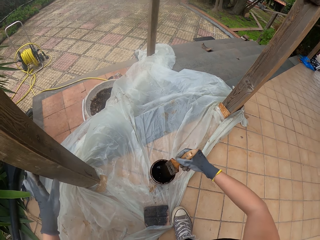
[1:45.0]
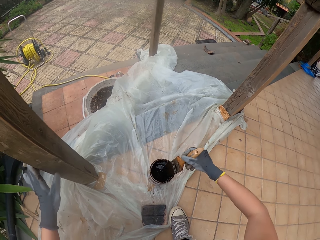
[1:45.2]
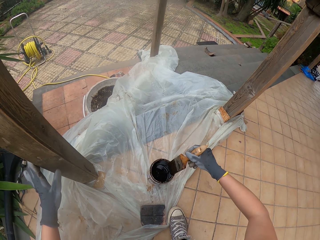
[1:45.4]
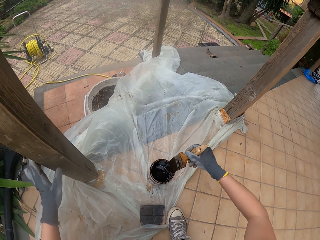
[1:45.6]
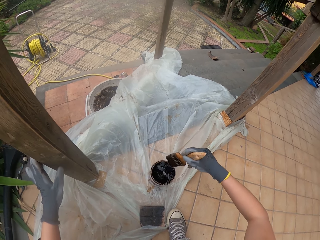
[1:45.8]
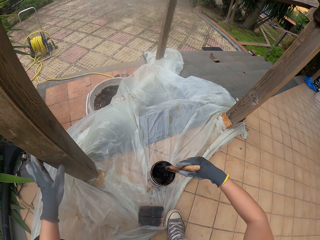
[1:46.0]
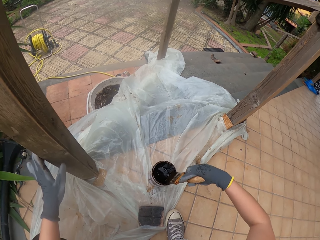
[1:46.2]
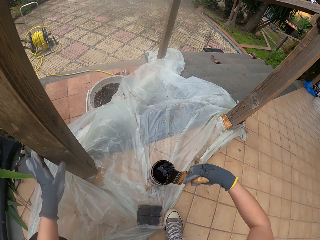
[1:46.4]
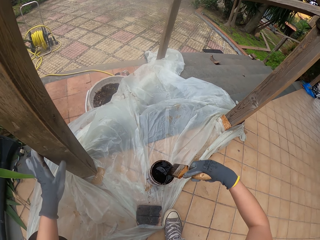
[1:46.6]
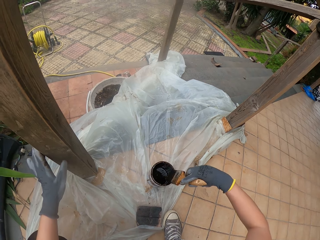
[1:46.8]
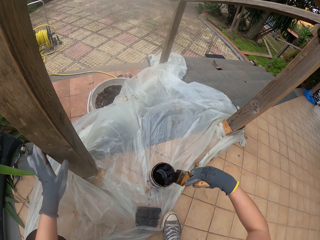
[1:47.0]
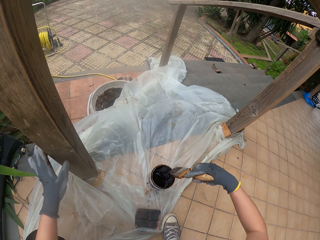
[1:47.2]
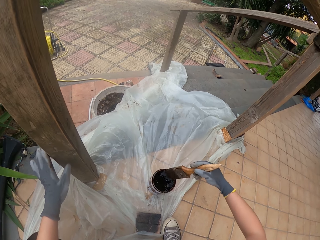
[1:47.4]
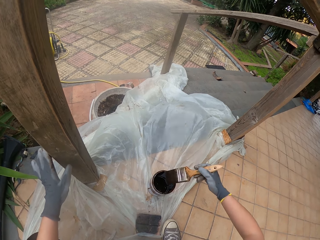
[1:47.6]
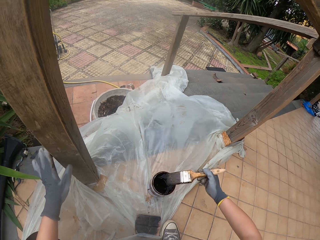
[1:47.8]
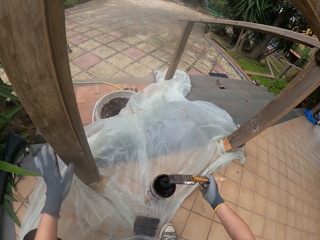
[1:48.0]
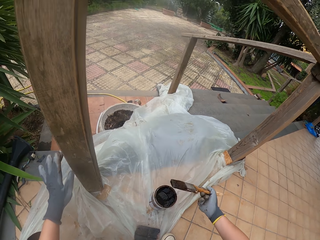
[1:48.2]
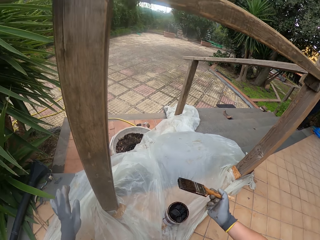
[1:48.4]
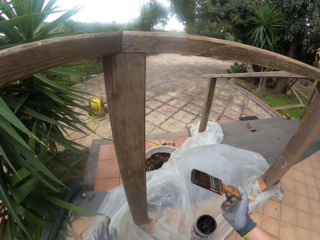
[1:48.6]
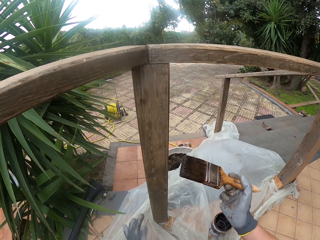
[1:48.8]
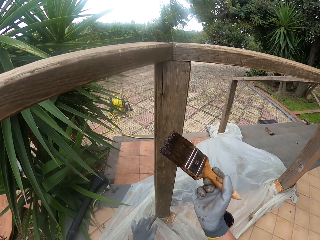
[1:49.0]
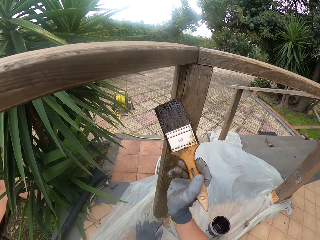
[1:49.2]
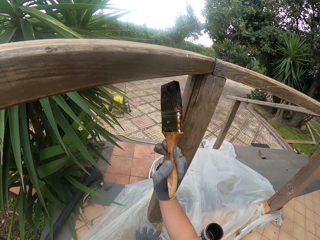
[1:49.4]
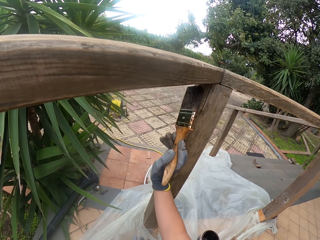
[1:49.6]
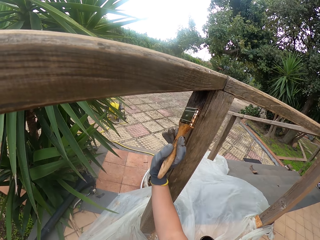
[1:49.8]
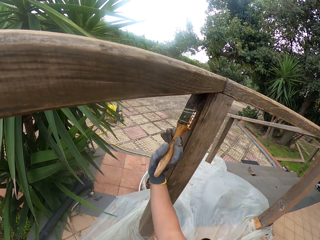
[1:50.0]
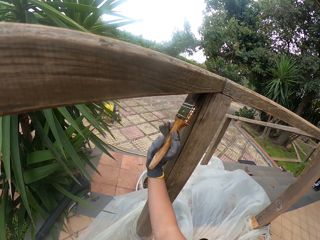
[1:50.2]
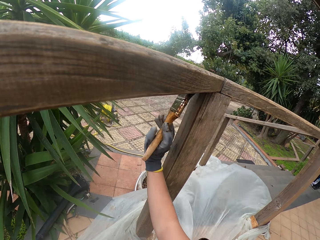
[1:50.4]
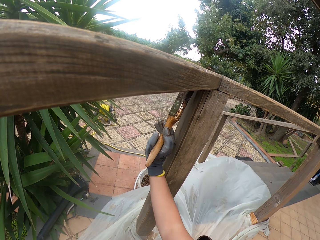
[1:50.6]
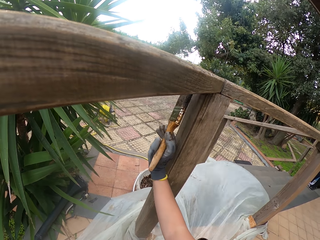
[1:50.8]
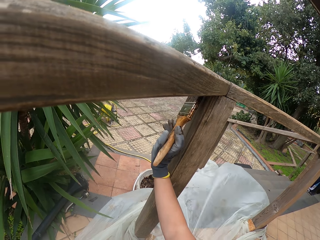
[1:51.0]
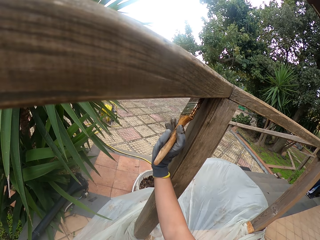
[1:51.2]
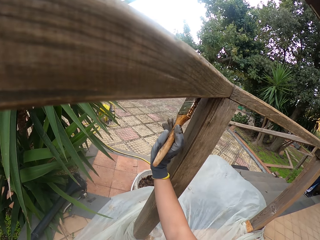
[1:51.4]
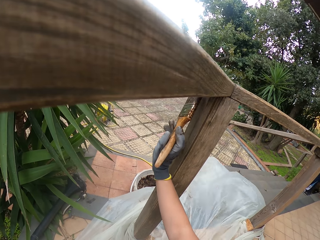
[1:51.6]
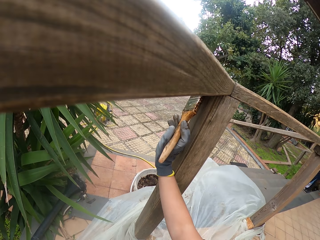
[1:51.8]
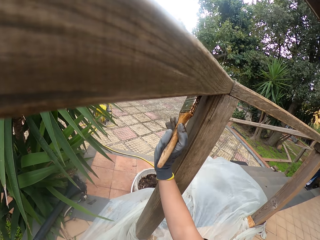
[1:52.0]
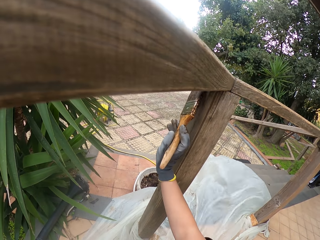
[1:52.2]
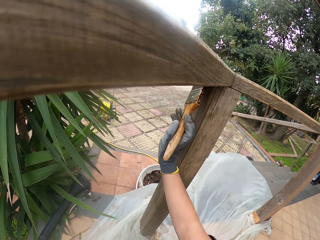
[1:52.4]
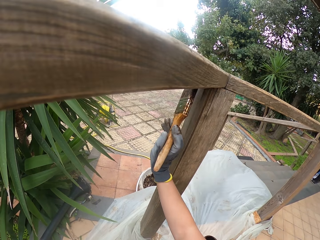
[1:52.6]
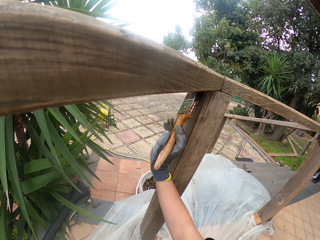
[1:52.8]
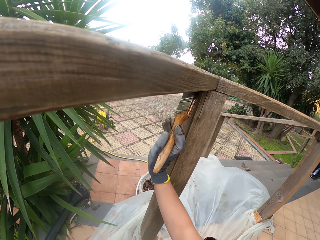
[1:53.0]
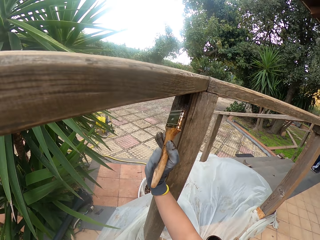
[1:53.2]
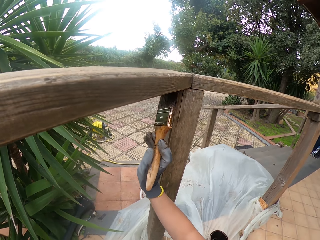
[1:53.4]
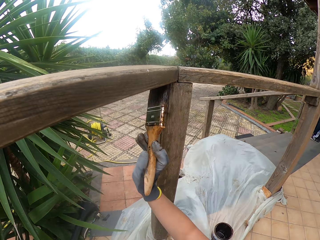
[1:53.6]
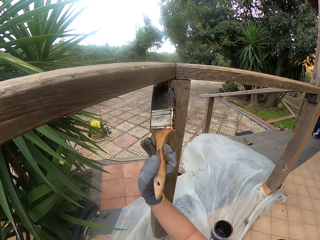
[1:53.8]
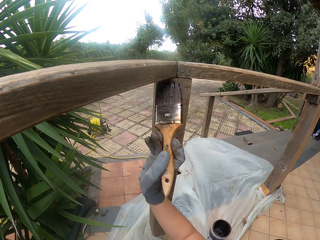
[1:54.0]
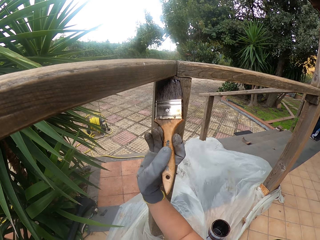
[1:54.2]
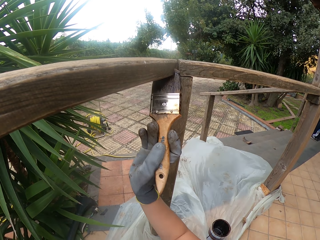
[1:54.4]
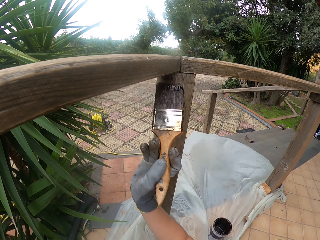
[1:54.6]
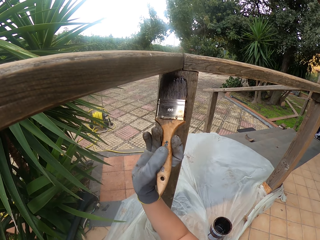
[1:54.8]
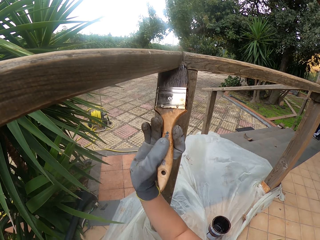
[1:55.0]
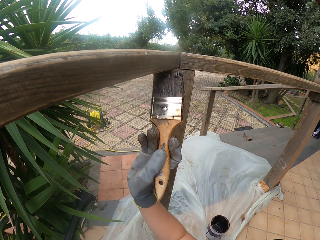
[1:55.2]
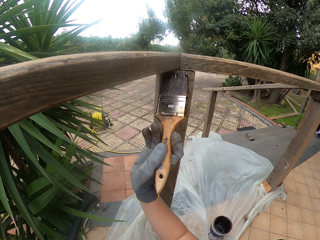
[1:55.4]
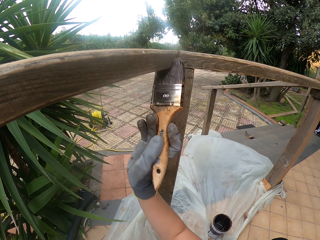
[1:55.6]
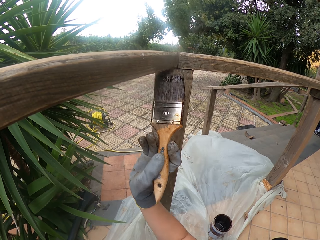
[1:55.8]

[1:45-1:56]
The camera wearer wipes the brush on the paint container. They paint the wooden rail with the paint brush.

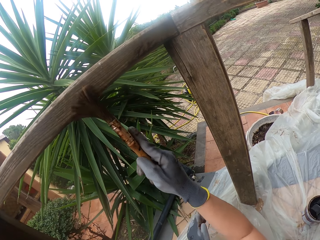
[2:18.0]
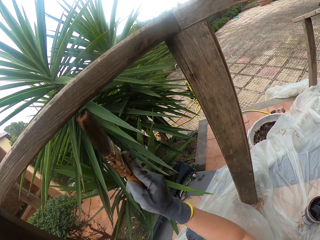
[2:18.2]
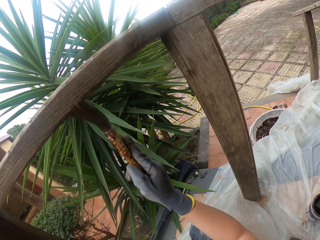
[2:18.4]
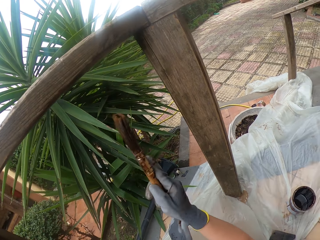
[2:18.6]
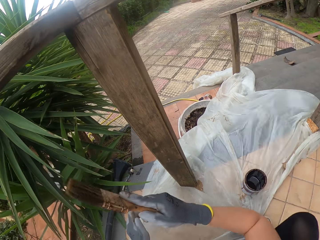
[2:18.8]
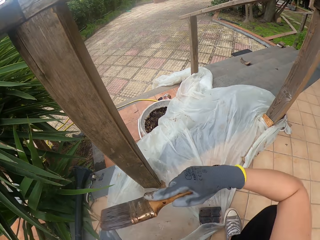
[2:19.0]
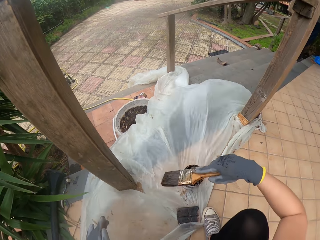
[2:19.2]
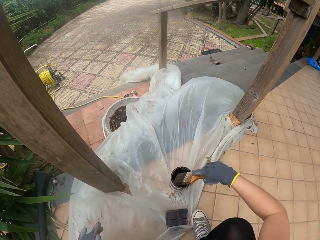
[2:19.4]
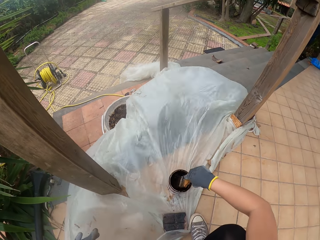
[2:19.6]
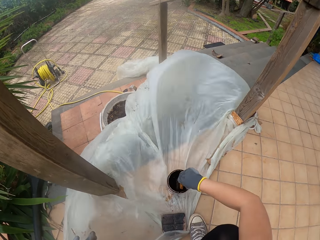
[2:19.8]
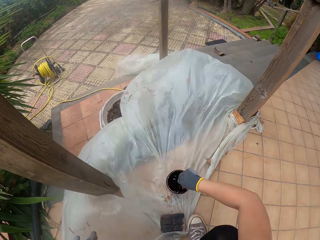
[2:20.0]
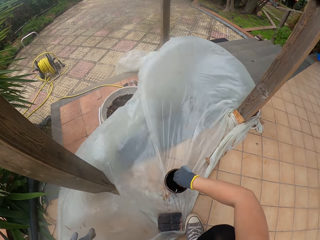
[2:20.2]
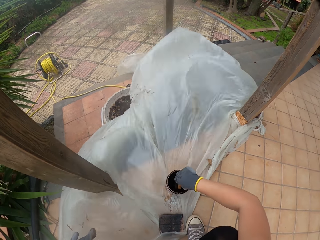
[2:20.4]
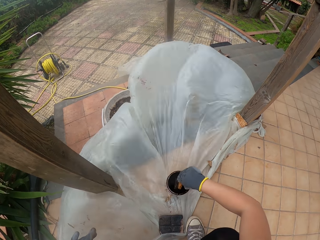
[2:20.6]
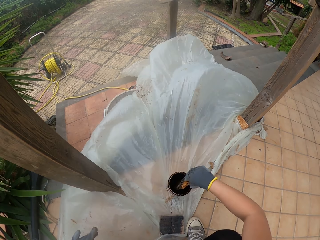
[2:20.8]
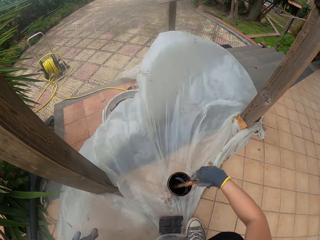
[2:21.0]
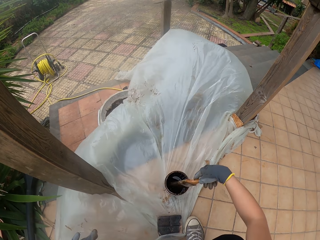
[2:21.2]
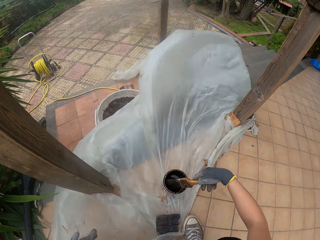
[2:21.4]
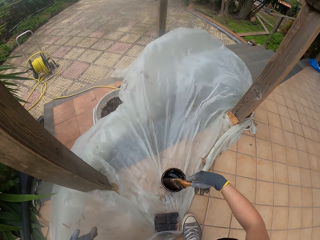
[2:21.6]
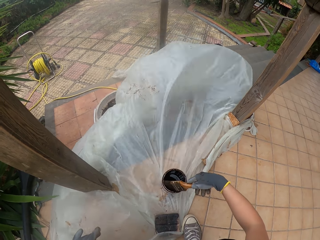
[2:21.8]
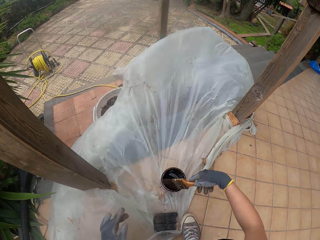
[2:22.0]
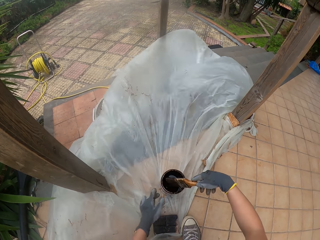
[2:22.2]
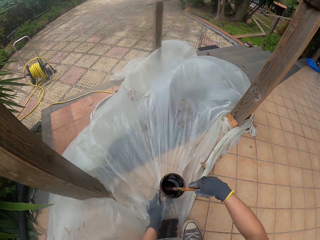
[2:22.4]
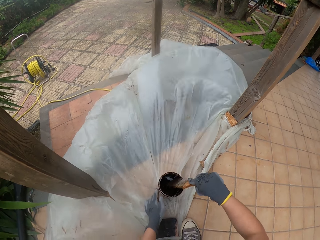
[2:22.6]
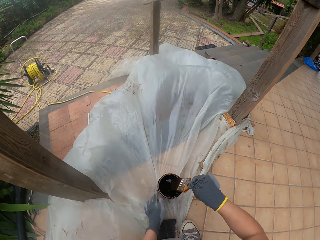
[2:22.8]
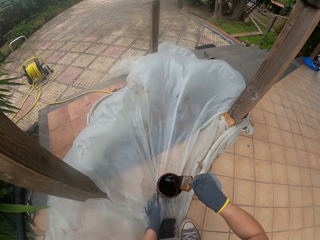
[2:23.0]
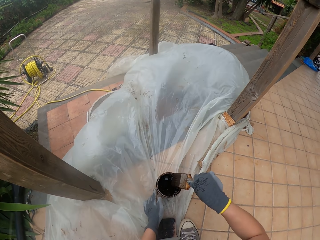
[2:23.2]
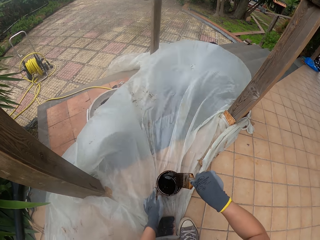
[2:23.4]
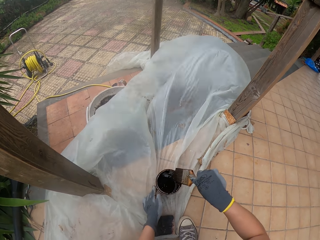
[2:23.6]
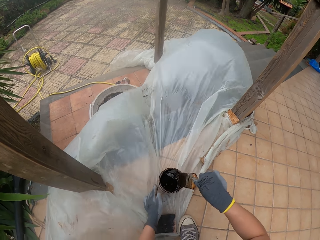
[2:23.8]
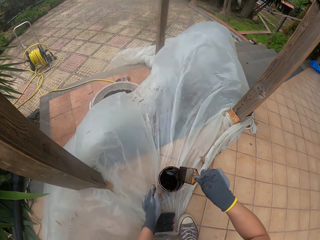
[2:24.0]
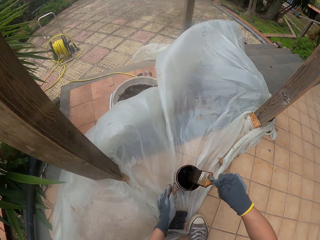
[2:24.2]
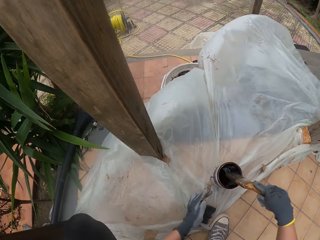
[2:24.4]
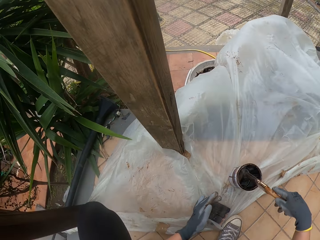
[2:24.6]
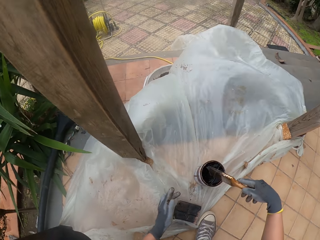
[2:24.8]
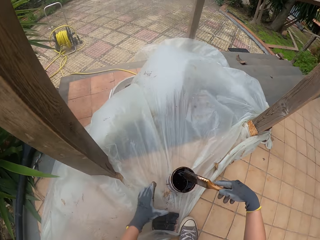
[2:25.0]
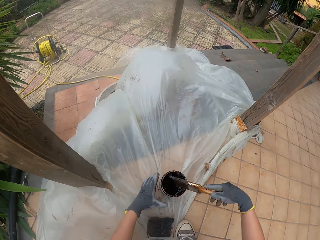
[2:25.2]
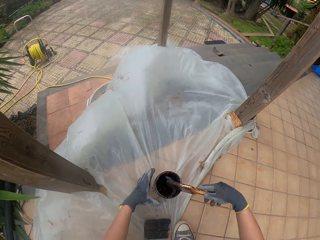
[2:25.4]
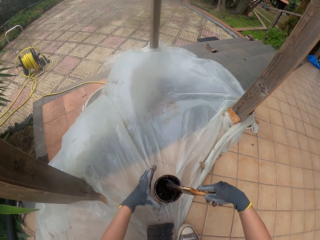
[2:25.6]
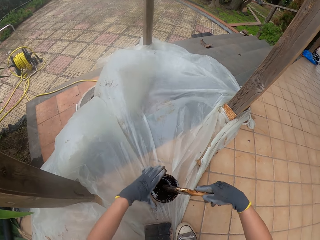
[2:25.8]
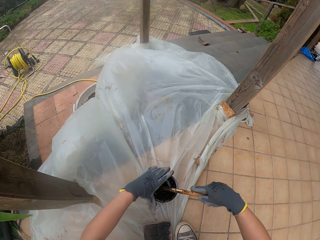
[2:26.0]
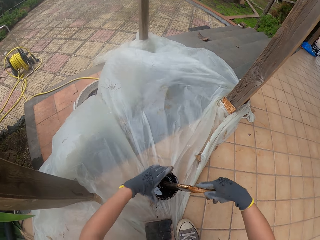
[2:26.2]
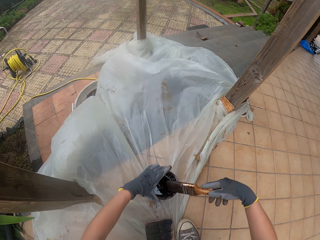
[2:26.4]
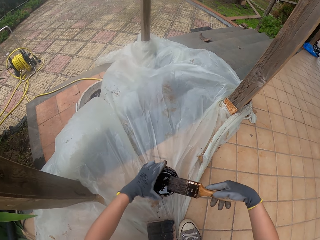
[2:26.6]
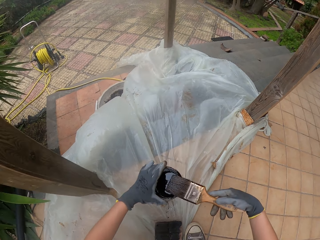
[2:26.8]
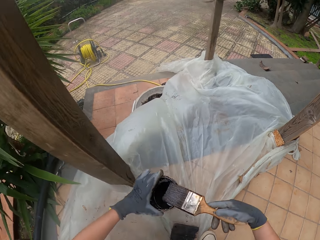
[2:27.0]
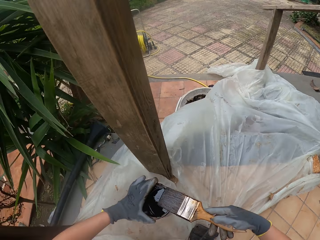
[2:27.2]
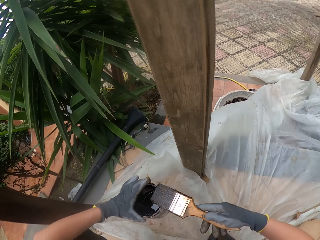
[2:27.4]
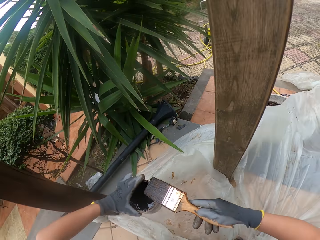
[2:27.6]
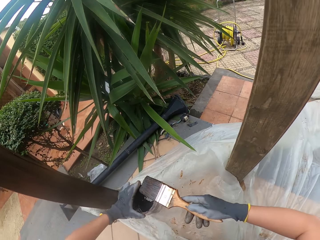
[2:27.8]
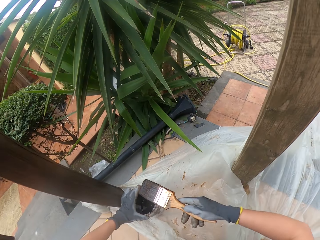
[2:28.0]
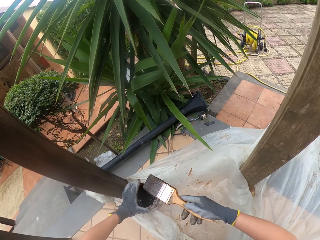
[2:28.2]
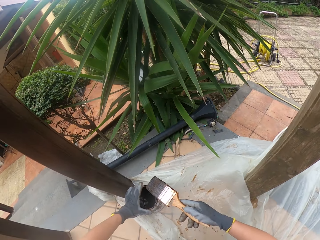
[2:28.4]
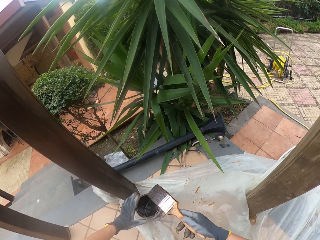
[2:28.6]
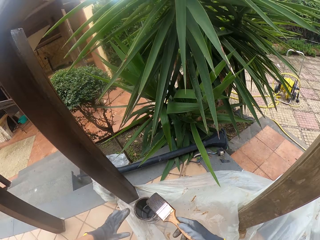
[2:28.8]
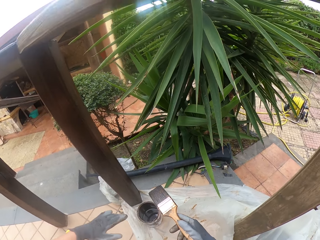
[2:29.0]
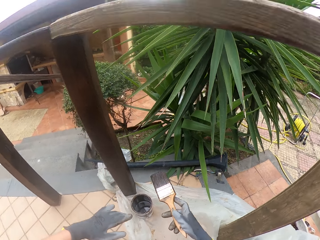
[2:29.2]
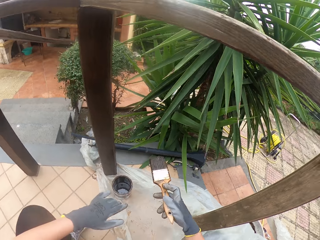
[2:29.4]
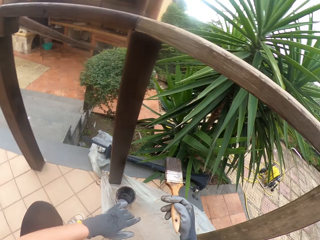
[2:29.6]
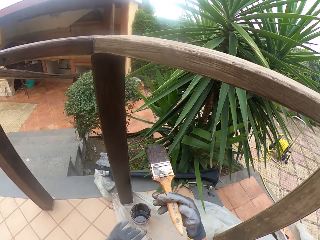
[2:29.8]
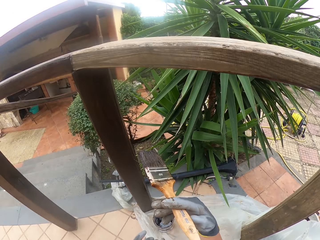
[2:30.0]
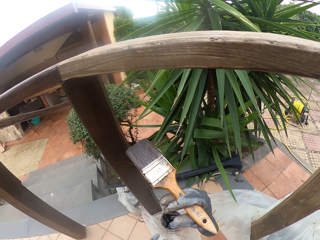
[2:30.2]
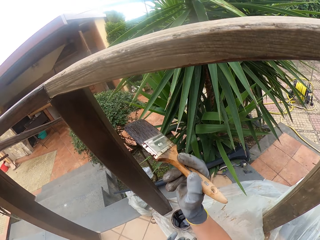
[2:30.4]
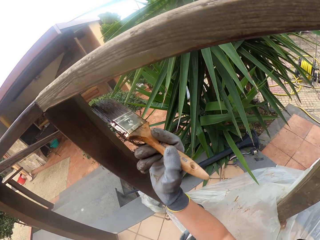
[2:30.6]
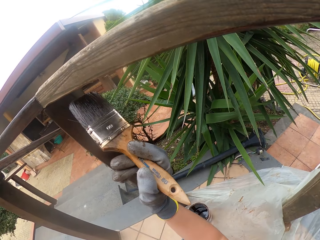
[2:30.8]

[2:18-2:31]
The camera wearer dips the paint brush in the paint container. They wipe the paint brush on the paint container. They pick up the paint container. They put the paint container on the floor.
